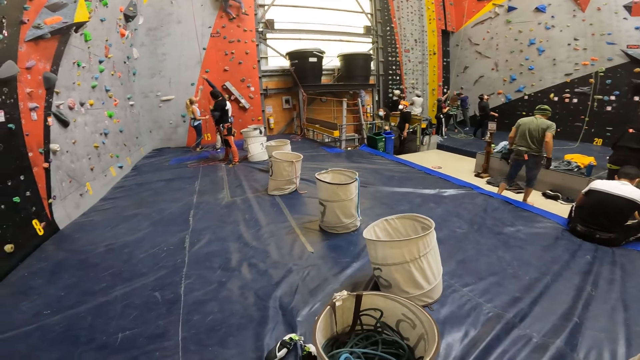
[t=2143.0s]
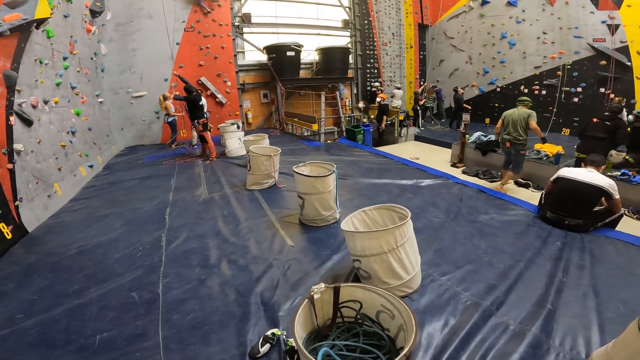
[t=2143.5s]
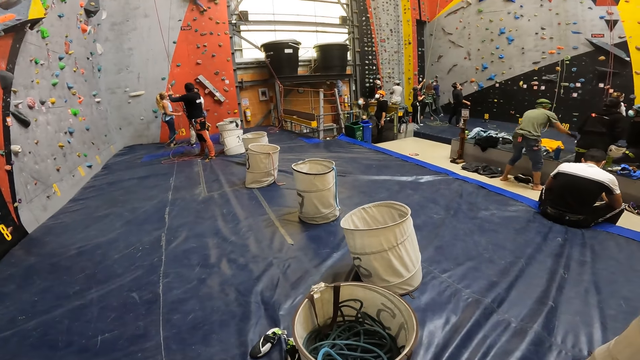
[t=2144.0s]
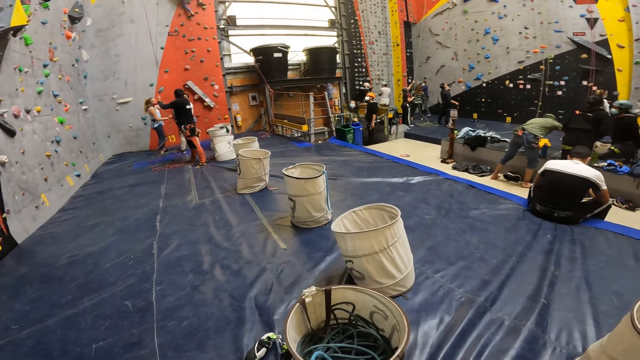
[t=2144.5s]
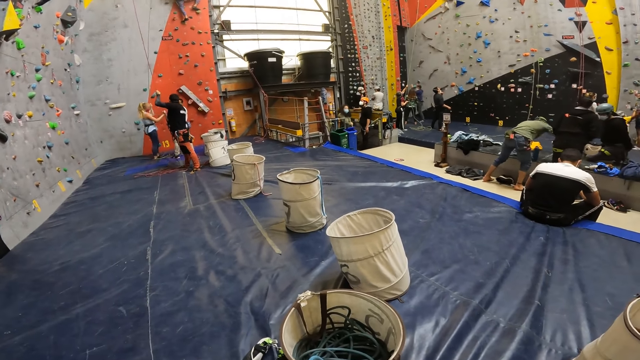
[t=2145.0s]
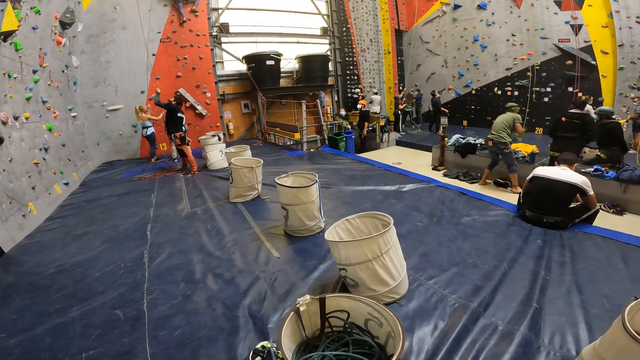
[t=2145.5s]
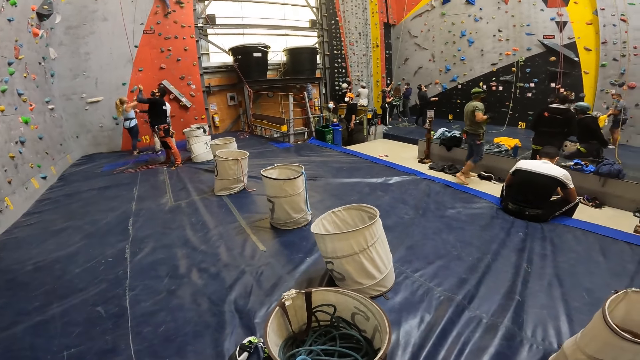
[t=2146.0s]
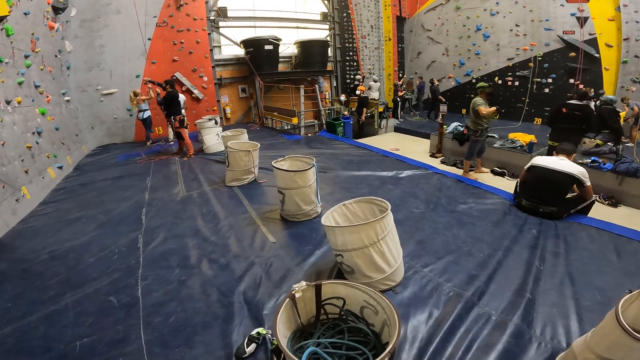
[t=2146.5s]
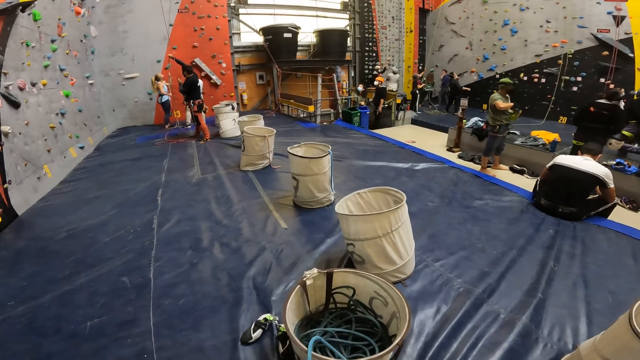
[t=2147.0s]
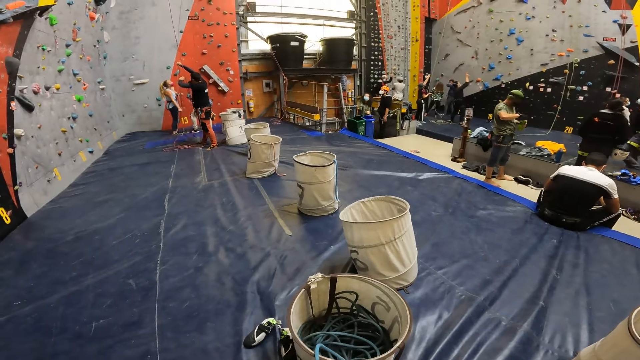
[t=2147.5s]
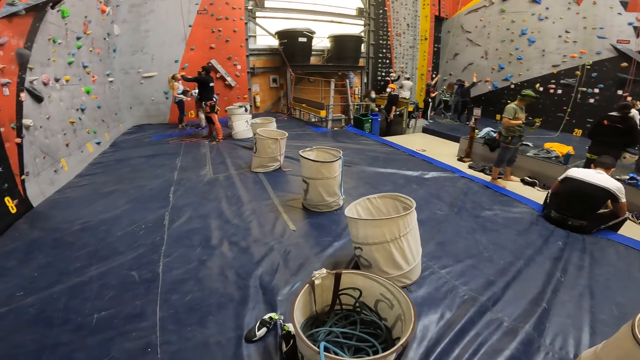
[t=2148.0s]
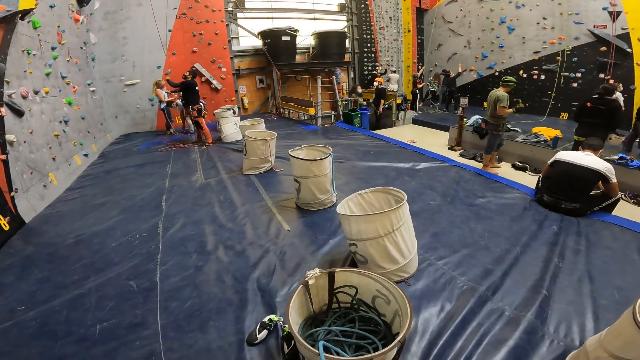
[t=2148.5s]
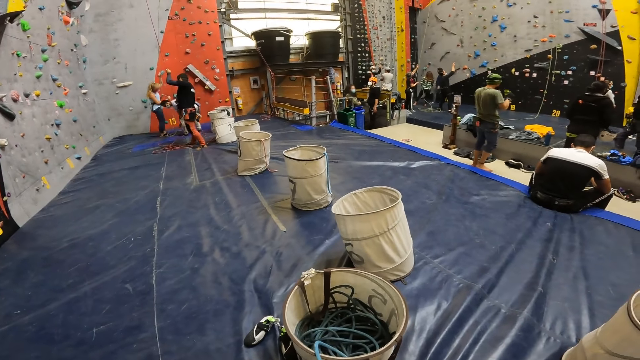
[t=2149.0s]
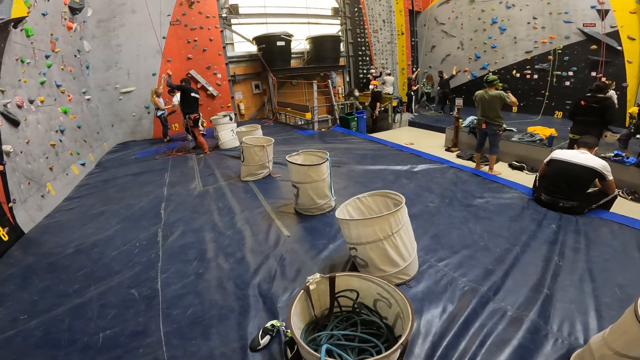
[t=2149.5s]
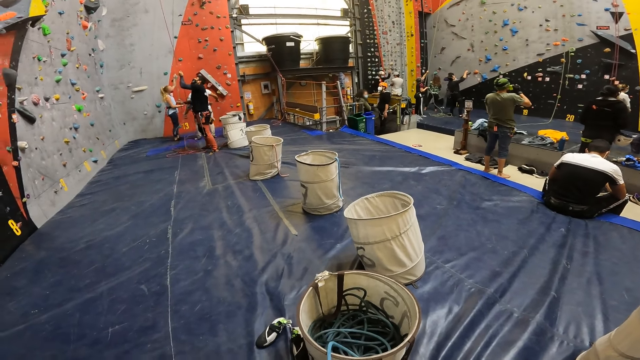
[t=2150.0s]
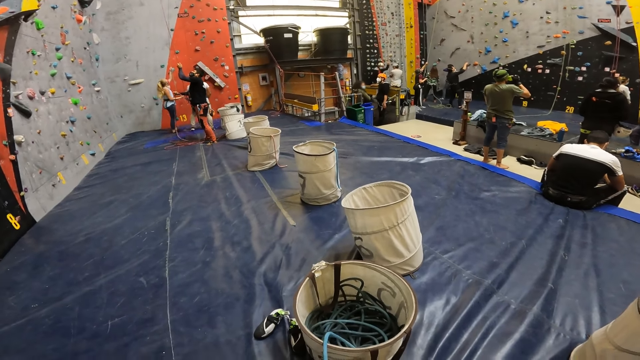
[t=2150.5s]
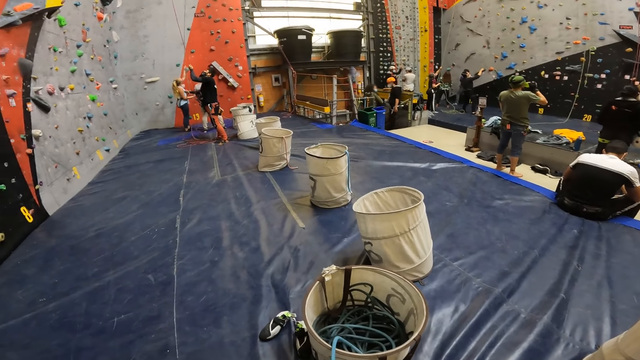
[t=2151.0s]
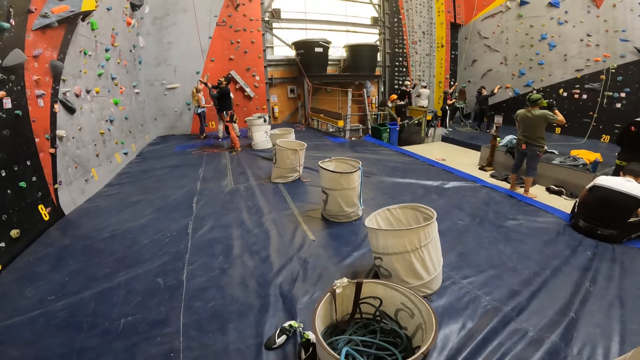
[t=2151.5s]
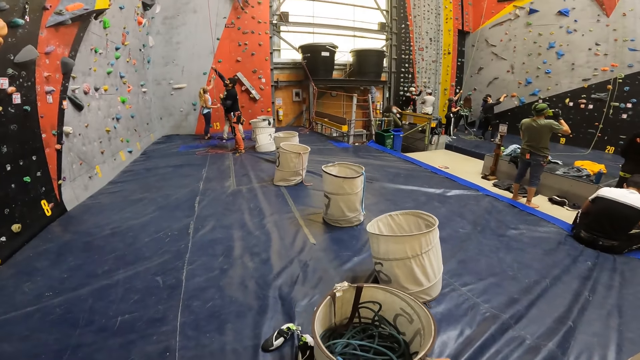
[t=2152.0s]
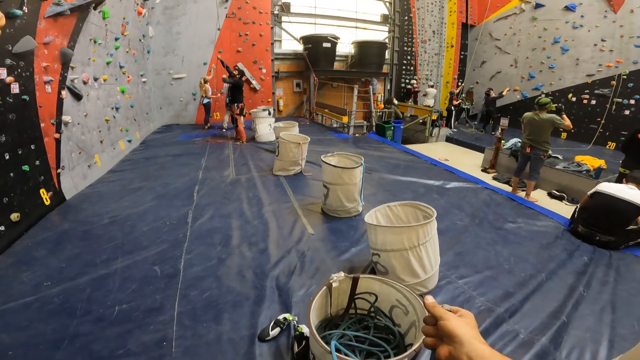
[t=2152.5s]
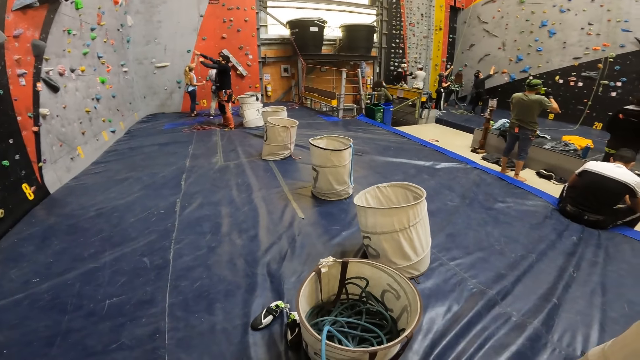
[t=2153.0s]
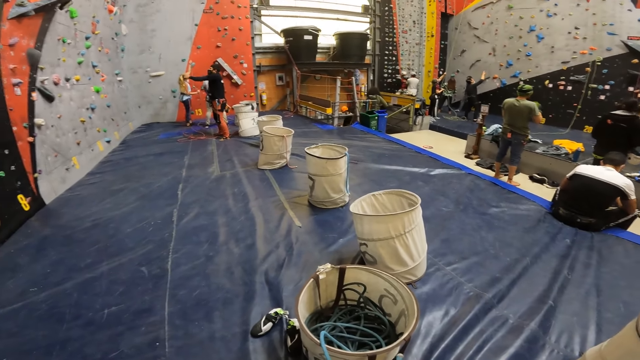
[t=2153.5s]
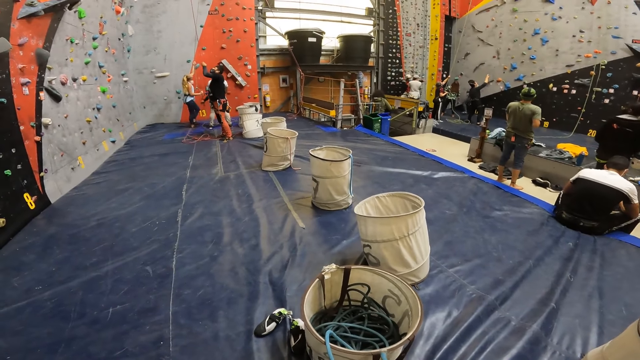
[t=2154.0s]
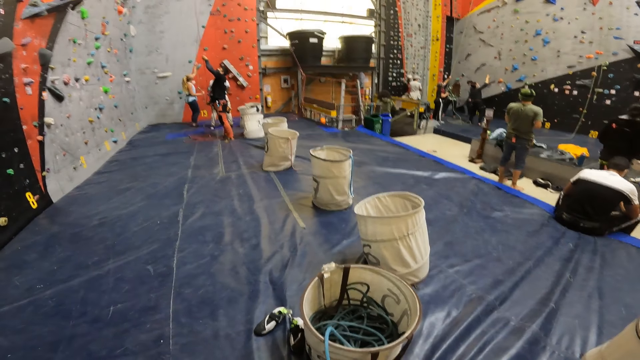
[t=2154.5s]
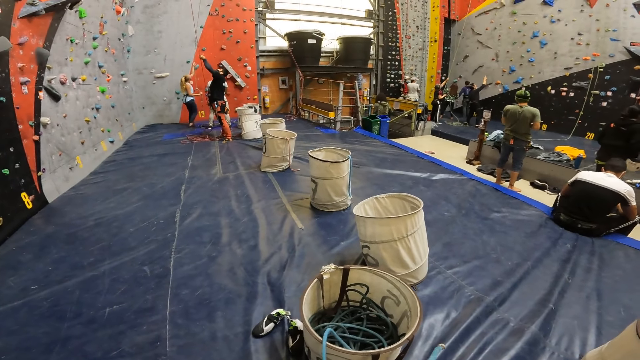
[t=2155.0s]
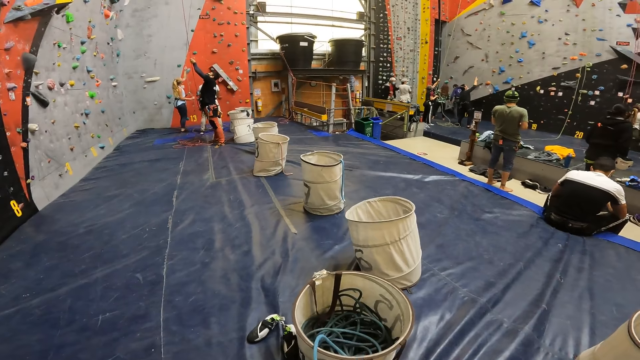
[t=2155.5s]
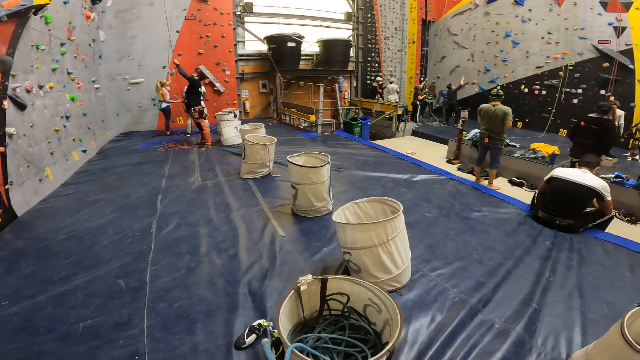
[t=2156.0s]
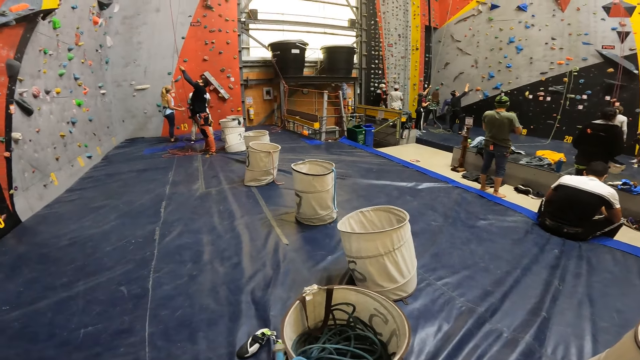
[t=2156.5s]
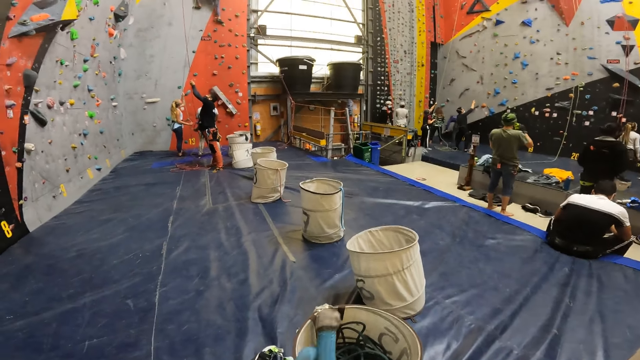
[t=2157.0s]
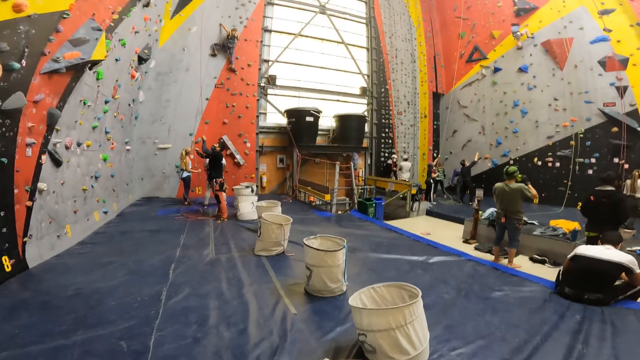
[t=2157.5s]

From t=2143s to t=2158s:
The camera wearer moves a hand. They look around.

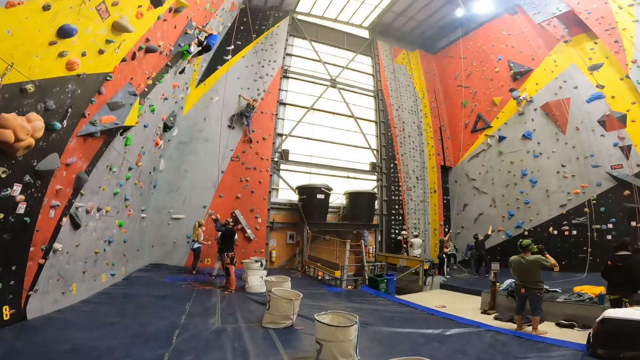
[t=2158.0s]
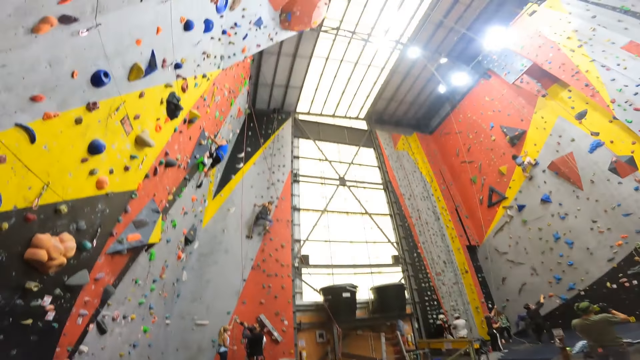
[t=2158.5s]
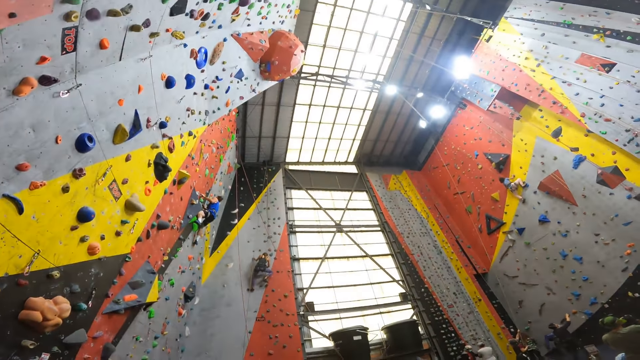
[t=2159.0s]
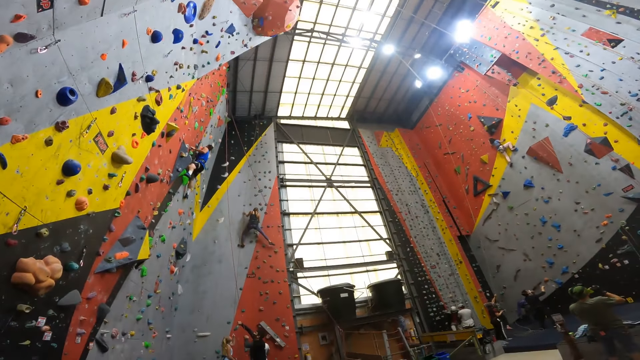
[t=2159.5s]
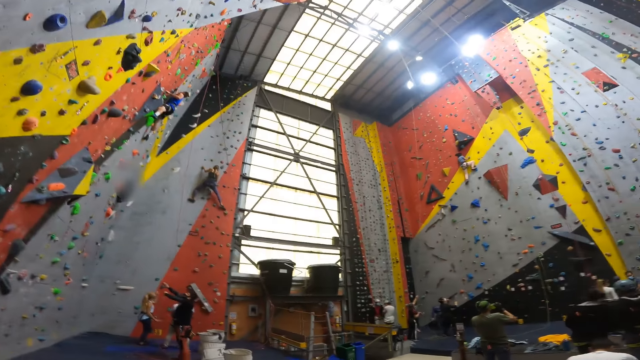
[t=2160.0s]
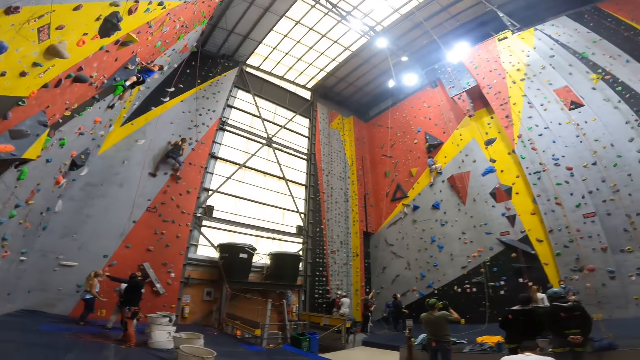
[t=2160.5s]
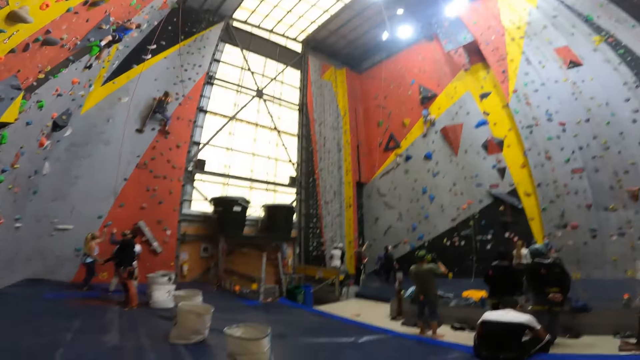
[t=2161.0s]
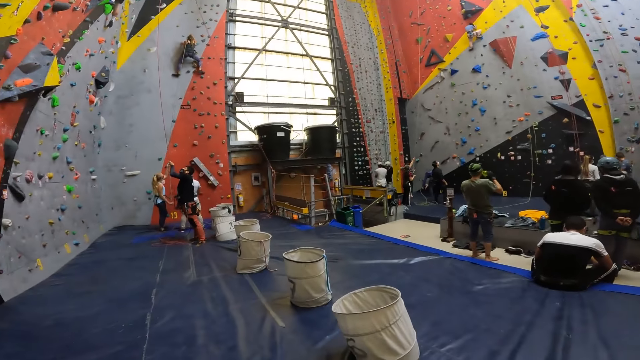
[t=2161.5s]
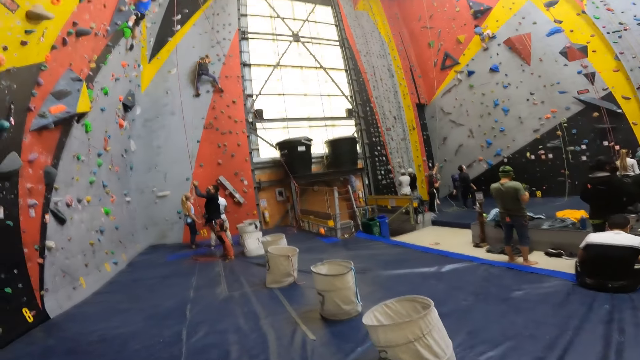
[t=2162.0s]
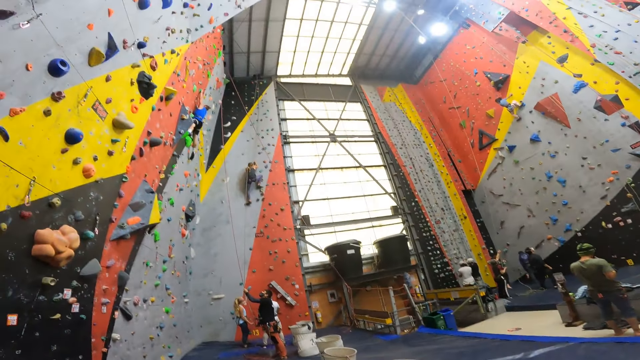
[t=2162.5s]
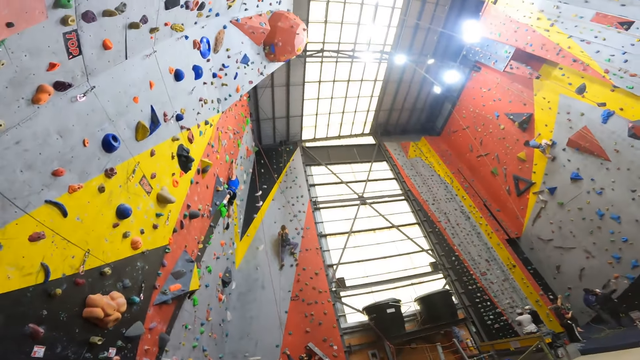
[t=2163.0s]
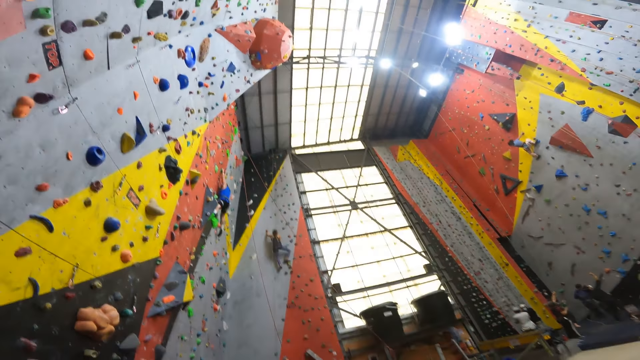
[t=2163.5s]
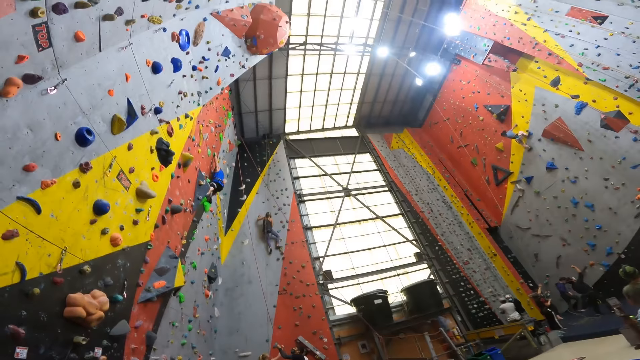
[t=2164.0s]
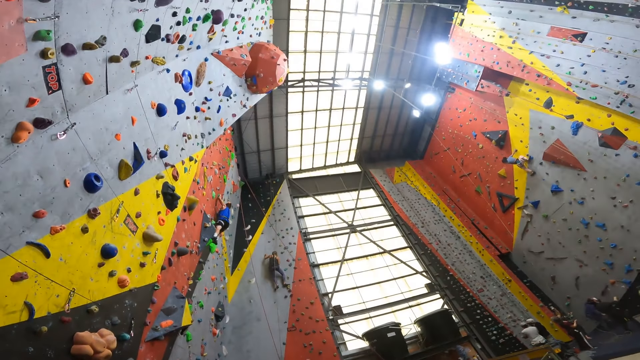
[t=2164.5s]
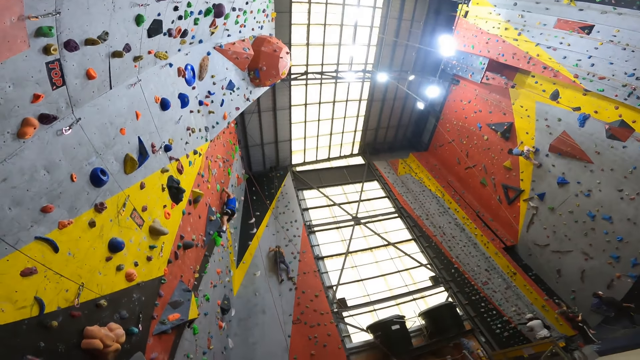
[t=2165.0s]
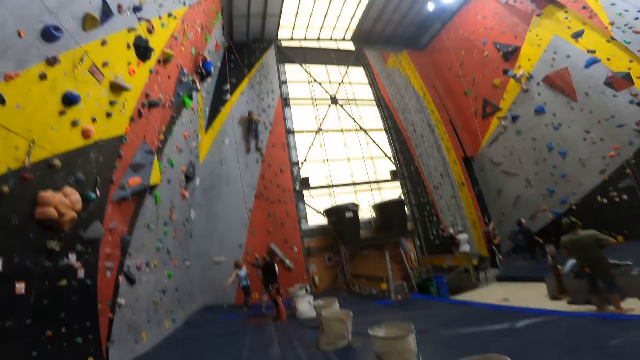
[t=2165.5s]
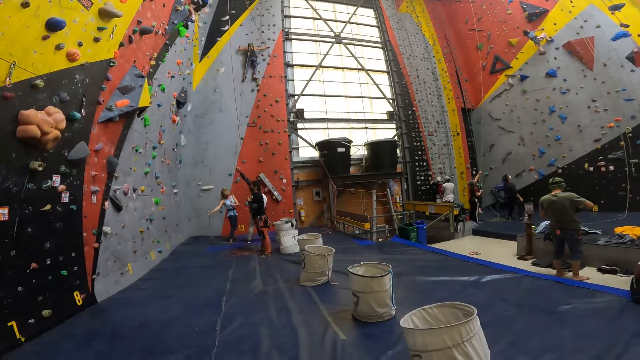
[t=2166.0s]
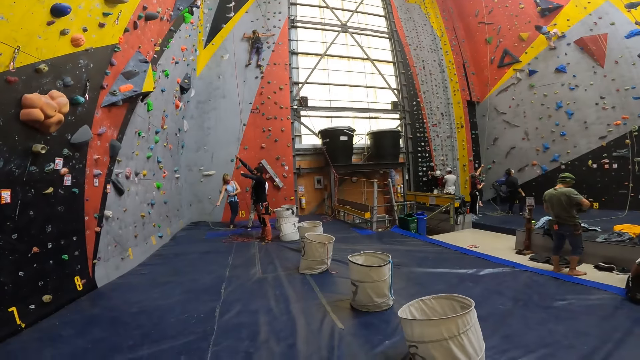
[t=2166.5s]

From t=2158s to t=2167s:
The camera wearer looks up the walls.
